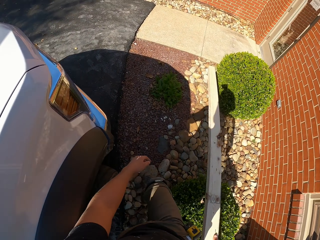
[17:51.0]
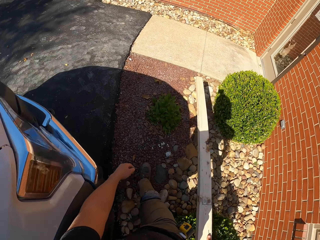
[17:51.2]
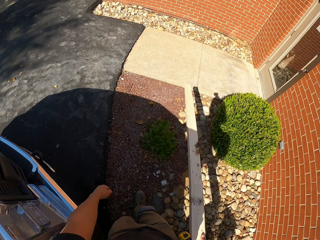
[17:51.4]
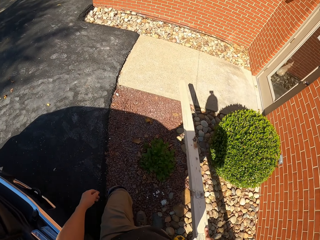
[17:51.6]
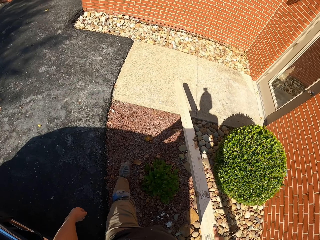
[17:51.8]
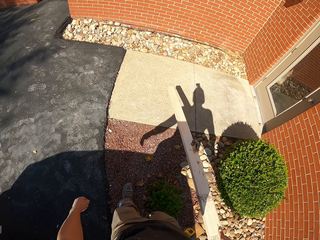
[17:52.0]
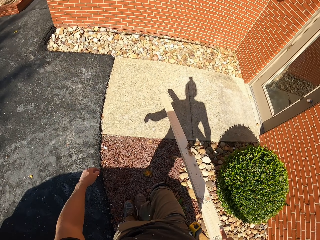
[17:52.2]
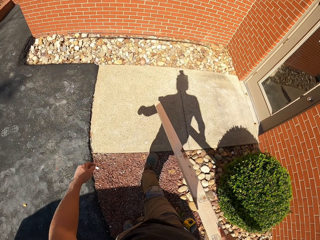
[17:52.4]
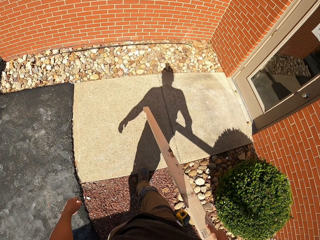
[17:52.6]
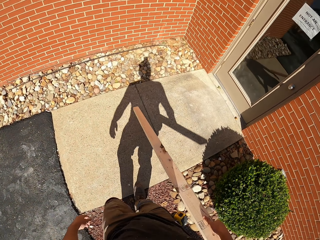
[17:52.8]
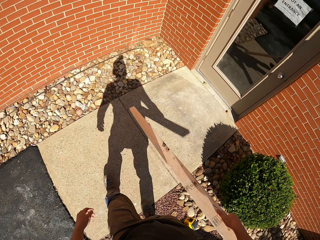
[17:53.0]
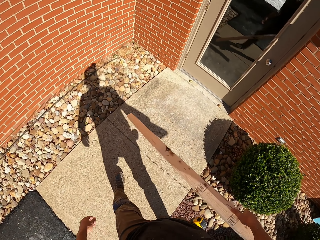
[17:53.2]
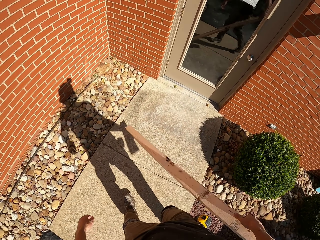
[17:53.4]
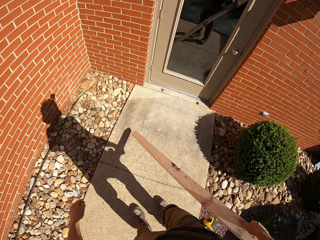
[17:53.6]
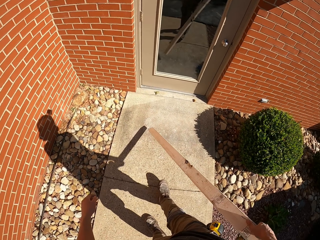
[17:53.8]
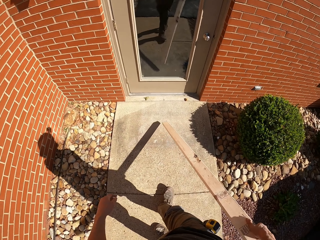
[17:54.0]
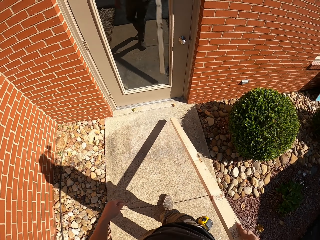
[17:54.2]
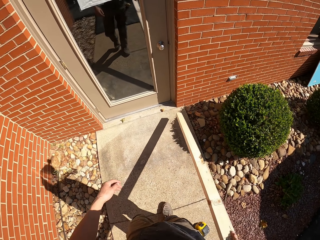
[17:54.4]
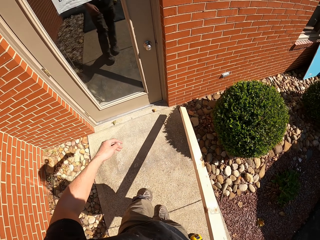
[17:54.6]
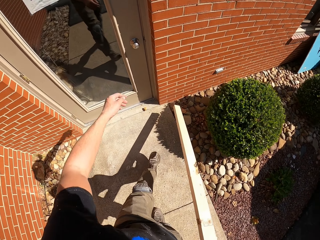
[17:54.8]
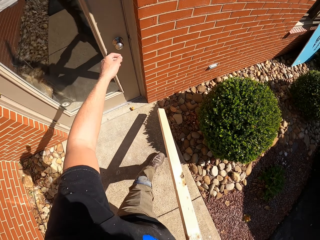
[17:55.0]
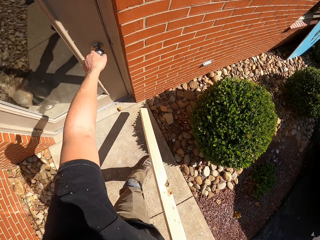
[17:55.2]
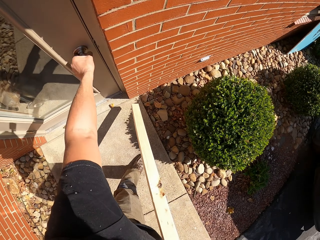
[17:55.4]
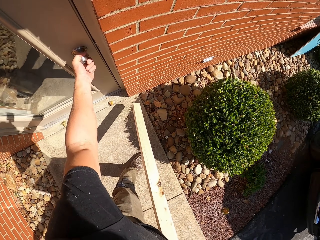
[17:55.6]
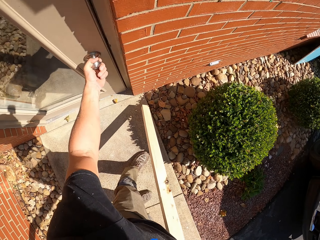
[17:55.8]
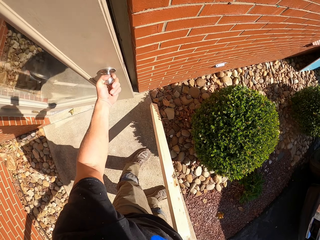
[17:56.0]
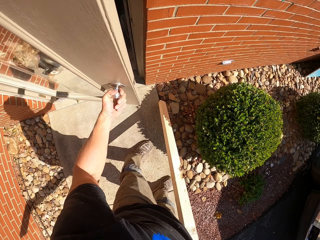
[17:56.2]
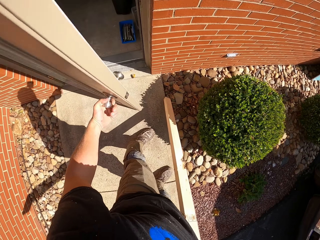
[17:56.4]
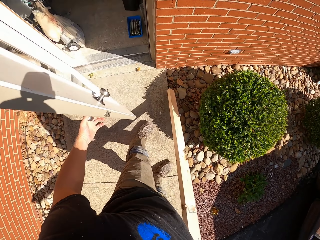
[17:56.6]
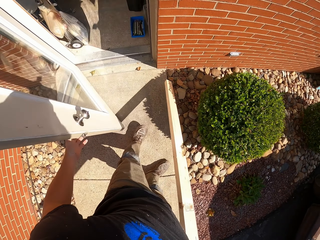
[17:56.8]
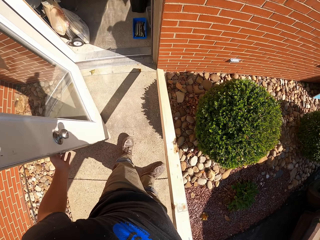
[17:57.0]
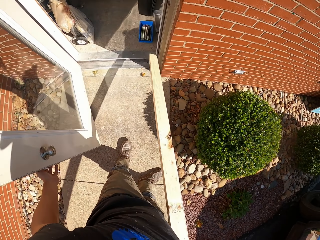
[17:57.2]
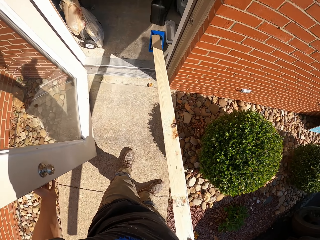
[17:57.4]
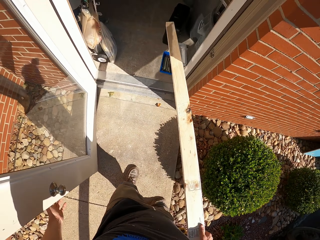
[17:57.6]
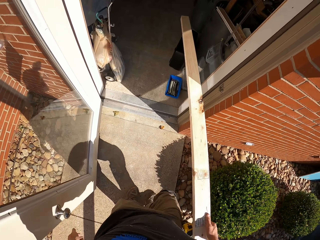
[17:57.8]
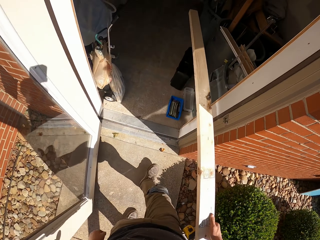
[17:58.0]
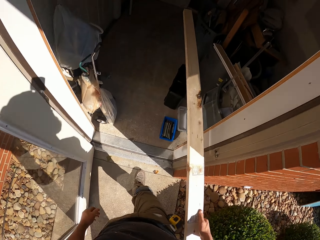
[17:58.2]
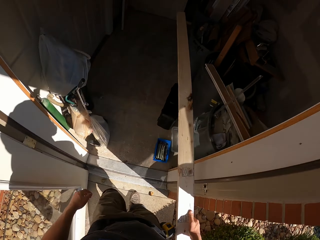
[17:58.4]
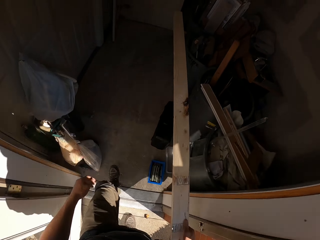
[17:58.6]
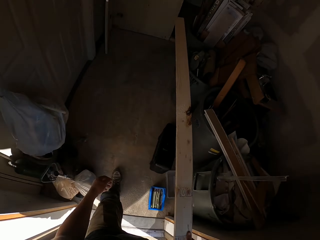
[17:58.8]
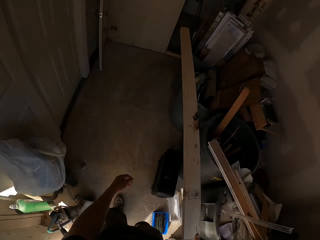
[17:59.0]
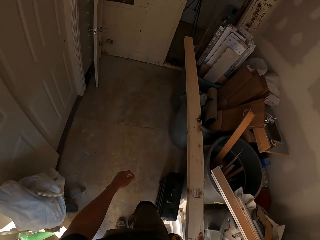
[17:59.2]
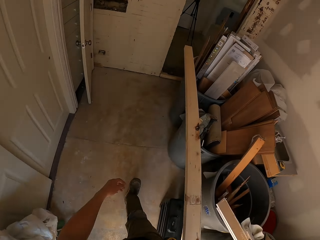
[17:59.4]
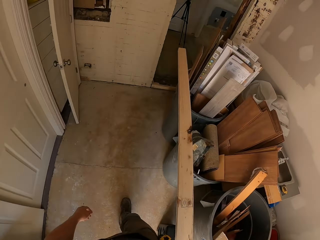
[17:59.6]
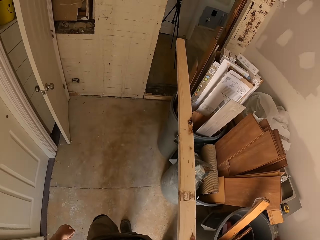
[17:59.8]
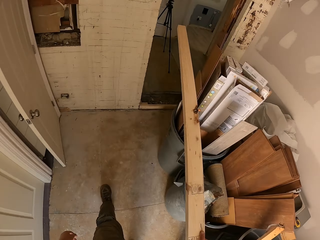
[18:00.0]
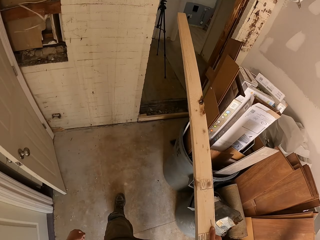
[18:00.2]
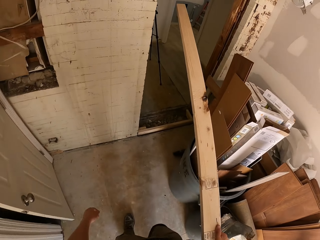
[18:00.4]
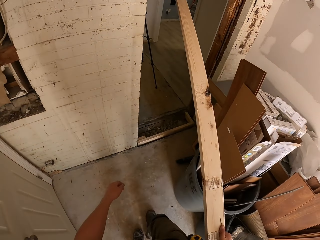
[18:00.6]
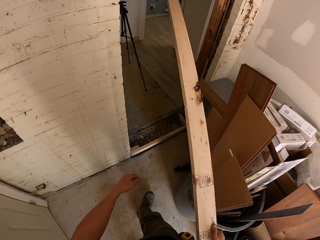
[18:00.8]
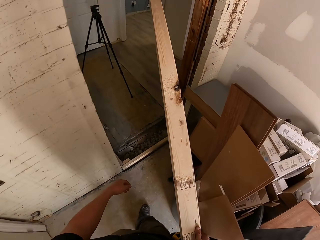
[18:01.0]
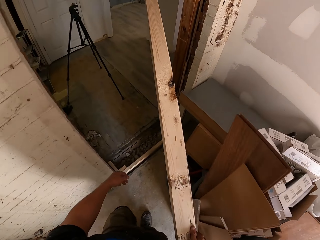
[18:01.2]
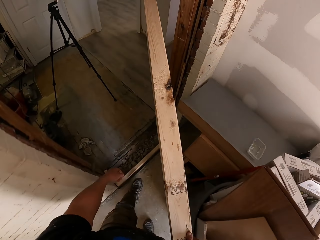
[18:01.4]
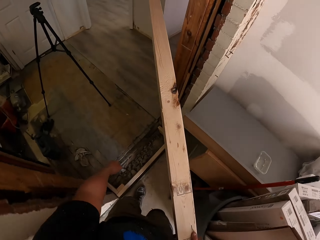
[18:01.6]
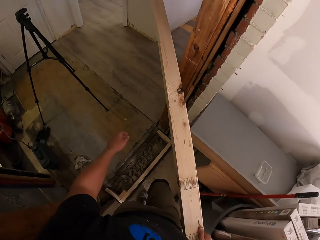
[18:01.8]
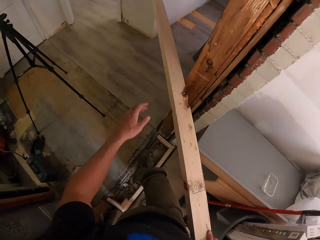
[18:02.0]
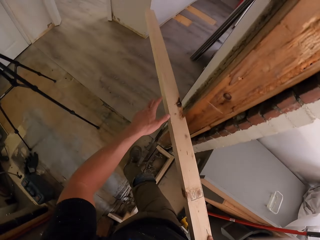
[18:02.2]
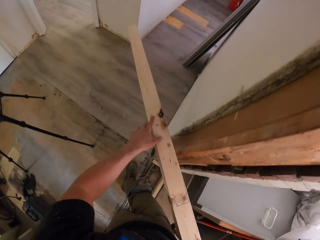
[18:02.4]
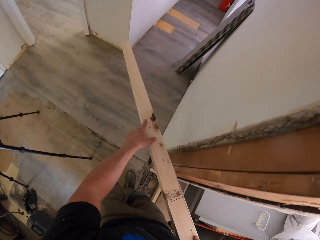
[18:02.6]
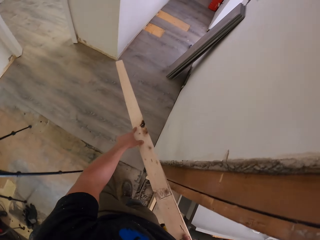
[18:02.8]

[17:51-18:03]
The camera wearer opens the door. They get into the house.

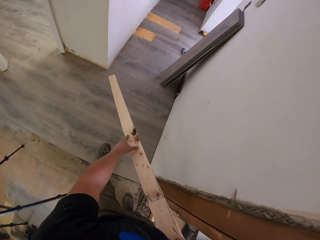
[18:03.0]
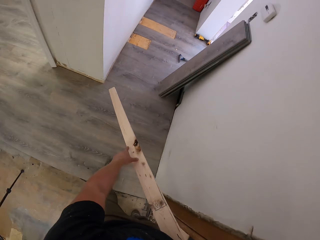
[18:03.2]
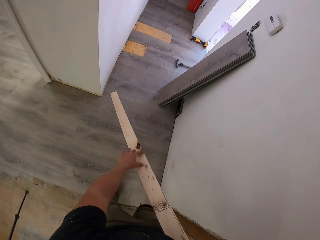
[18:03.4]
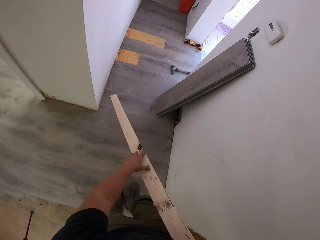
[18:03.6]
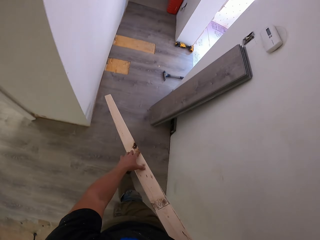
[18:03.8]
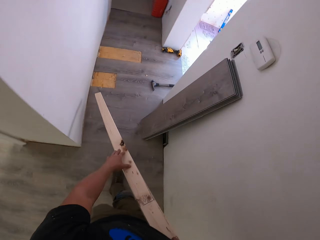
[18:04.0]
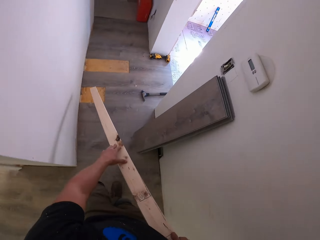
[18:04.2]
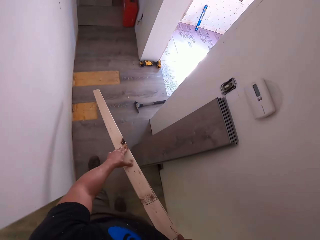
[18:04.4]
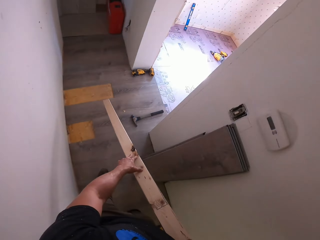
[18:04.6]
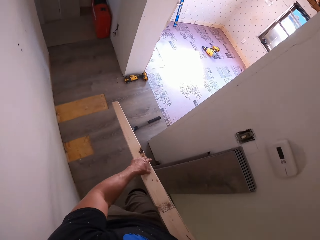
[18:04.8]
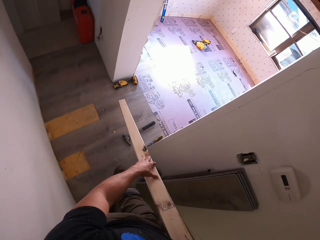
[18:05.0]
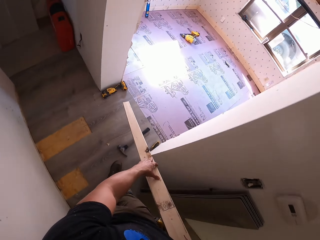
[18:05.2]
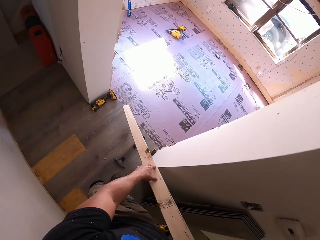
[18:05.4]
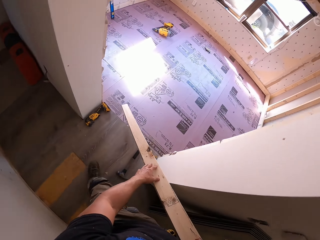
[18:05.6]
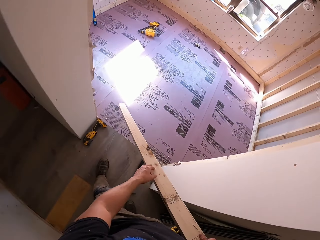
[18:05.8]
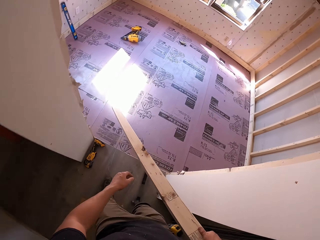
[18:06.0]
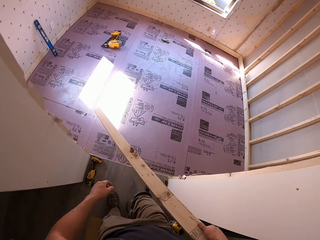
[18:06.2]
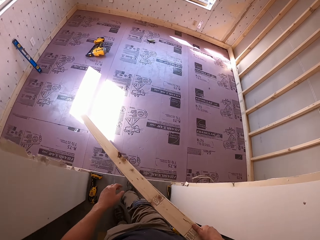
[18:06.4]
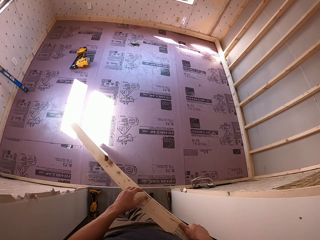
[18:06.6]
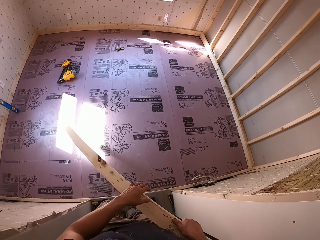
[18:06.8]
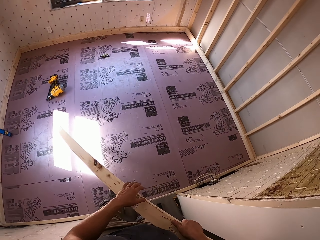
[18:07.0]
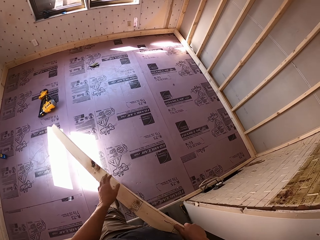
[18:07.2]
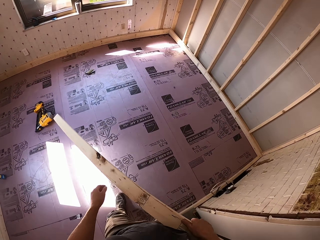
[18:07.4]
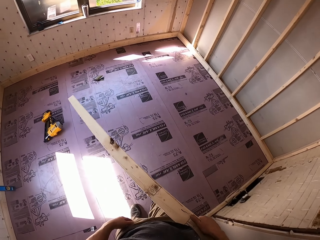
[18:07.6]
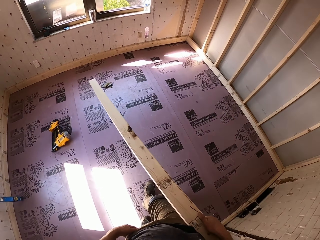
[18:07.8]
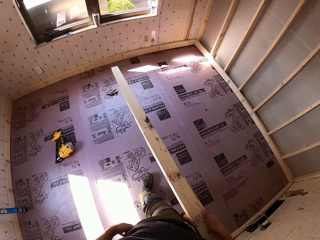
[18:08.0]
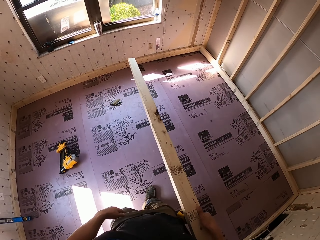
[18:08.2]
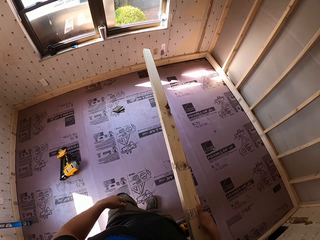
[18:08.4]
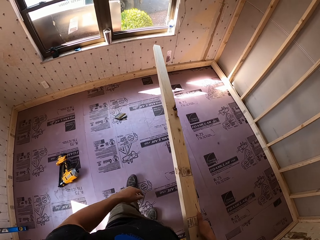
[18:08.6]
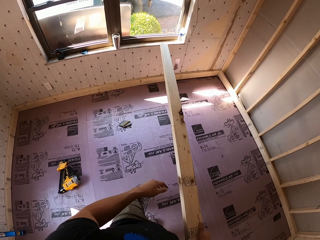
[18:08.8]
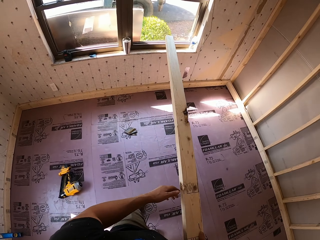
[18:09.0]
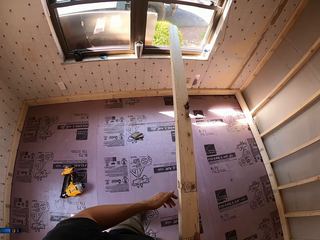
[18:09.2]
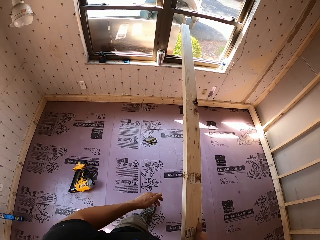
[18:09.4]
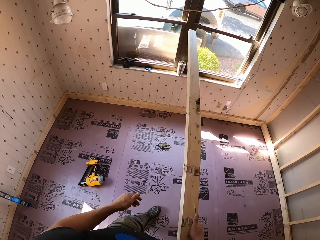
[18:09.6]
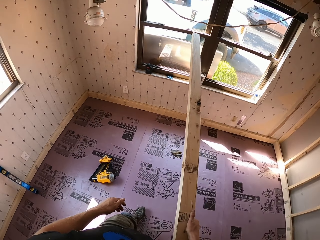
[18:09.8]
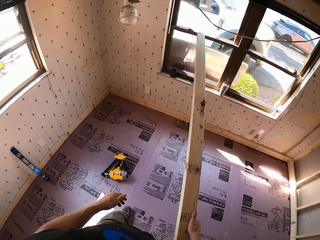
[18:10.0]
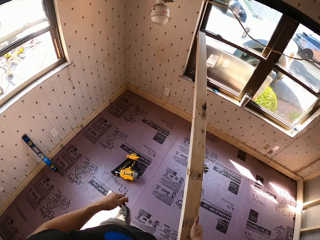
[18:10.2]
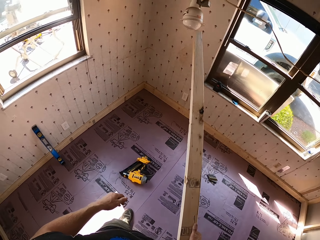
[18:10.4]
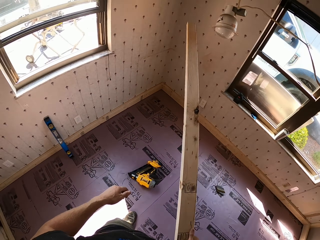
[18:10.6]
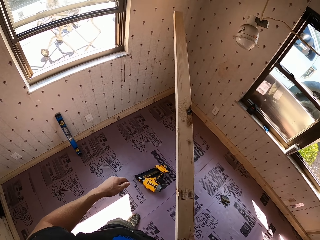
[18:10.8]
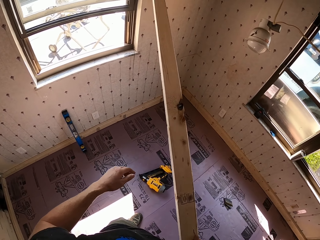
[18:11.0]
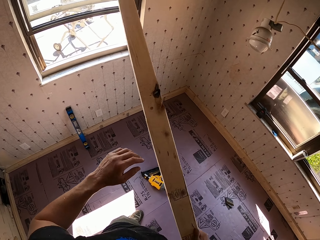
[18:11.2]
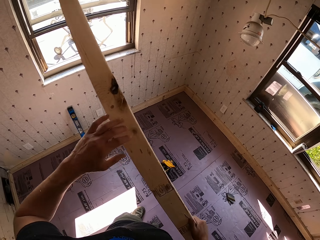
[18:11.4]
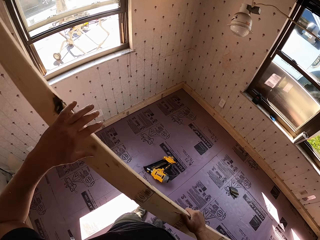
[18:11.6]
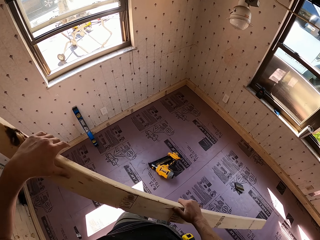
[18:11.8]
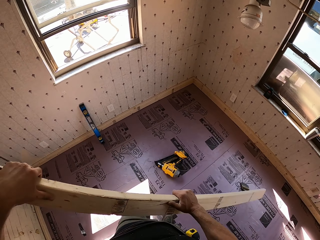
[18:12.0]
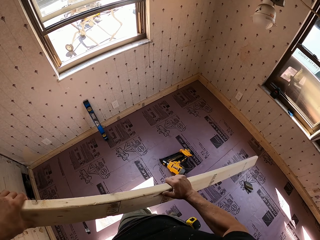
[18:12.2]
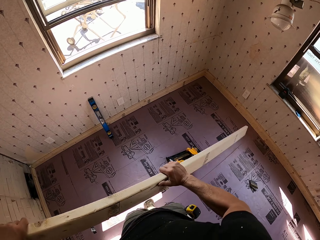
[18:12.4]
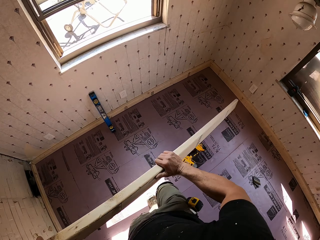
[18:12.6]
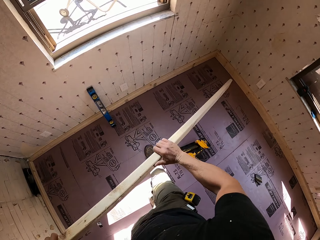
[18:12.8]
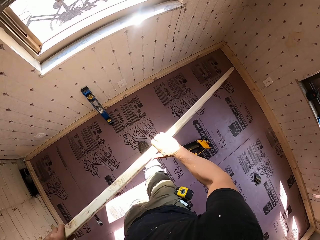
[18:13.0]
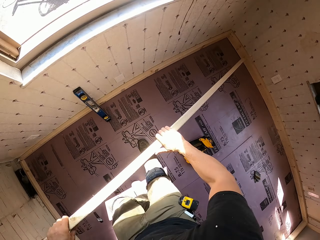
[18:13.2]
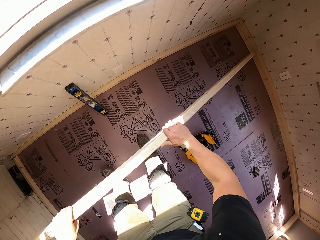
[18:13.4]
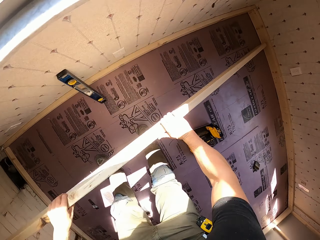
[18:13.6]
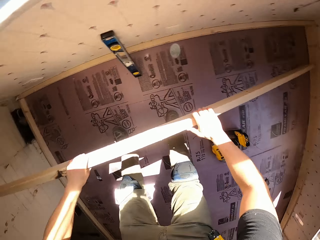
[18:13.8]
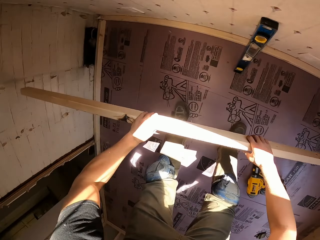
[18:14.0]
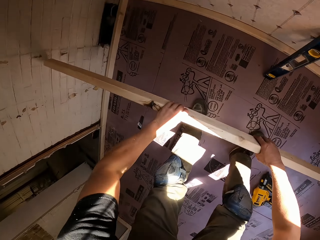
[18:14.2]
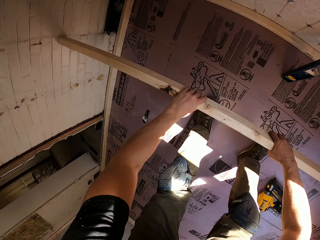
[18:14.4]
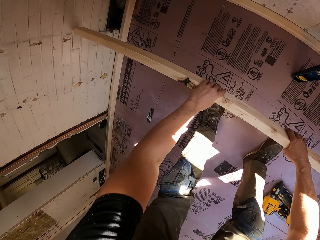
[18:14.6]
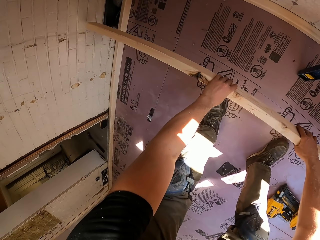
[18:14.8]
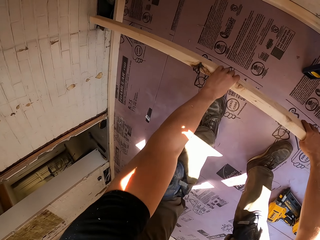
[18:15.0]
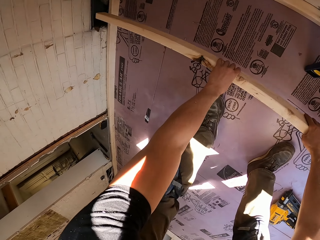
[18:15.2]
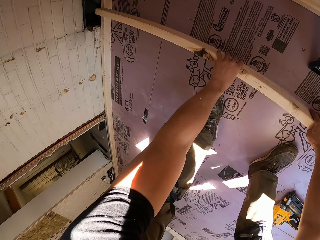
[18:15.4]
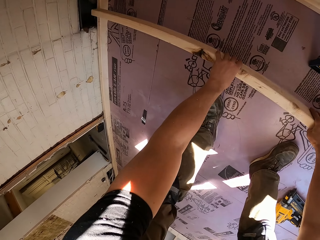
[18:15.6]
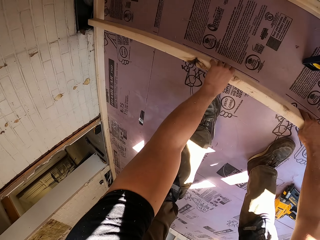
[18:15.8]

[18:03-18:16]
The camera wearer puts wood on the floor.
